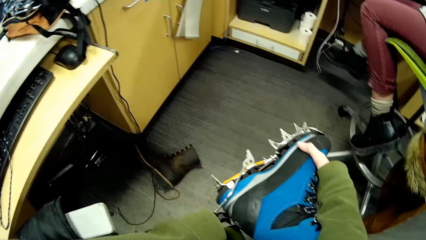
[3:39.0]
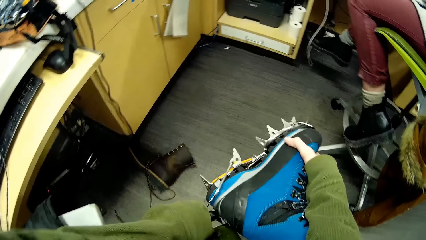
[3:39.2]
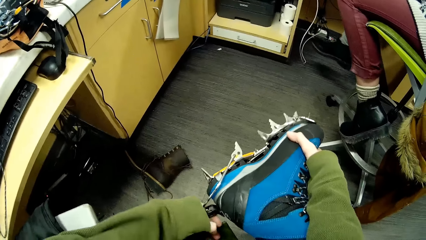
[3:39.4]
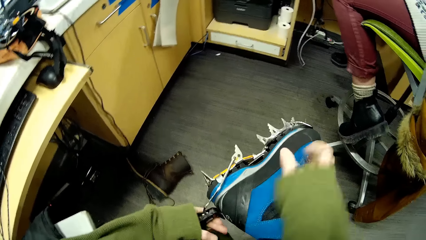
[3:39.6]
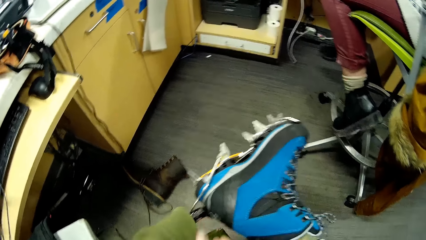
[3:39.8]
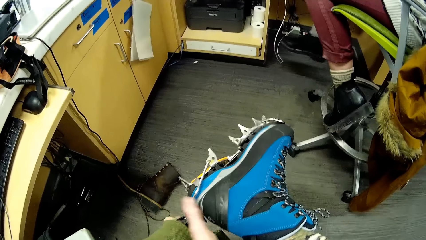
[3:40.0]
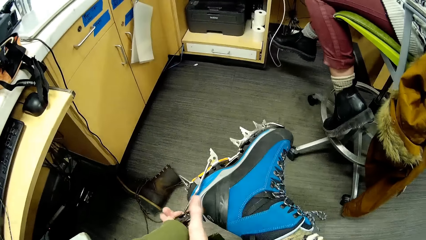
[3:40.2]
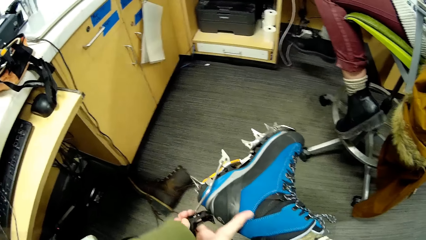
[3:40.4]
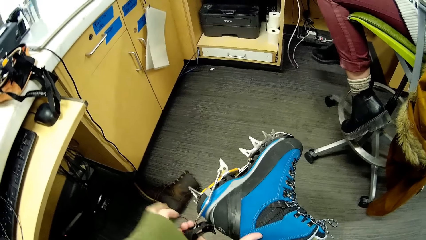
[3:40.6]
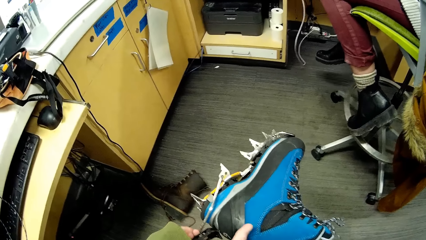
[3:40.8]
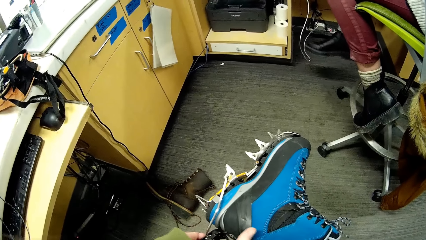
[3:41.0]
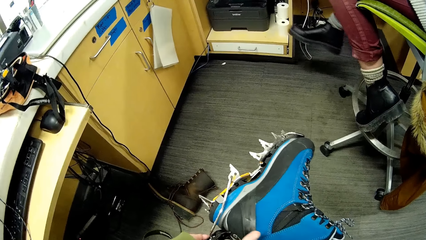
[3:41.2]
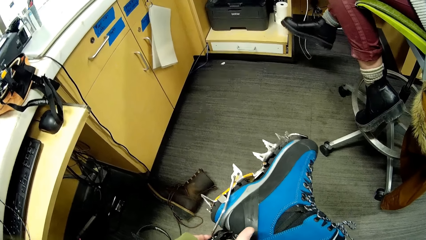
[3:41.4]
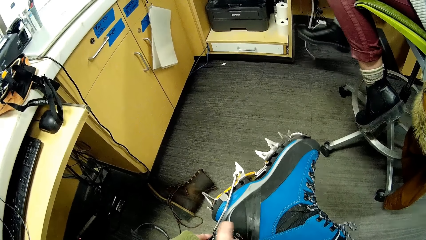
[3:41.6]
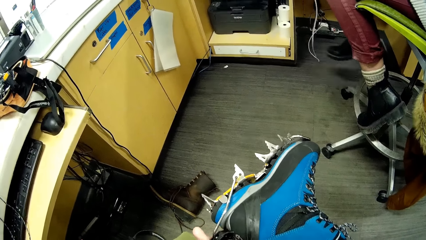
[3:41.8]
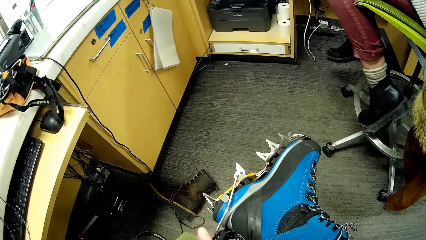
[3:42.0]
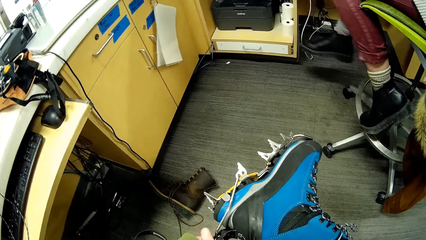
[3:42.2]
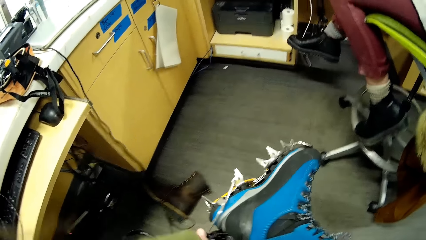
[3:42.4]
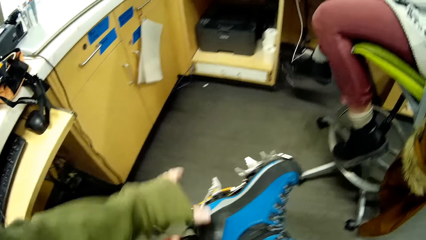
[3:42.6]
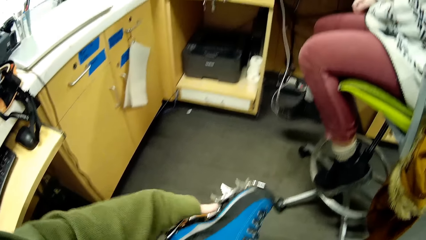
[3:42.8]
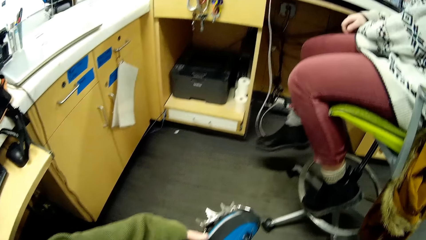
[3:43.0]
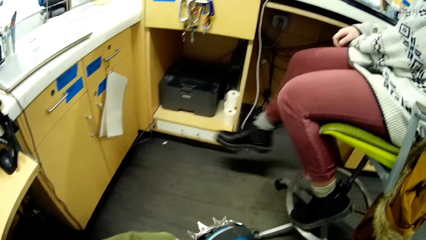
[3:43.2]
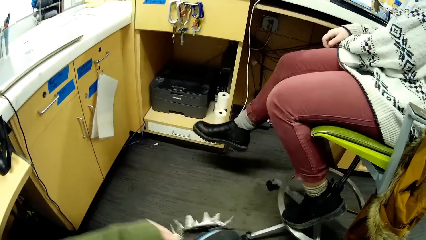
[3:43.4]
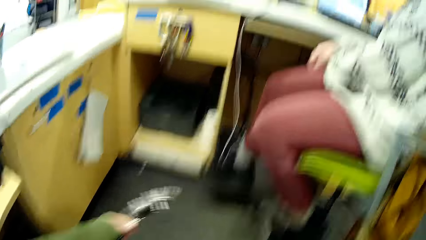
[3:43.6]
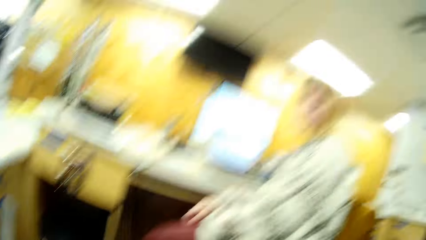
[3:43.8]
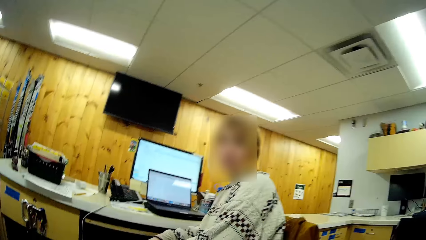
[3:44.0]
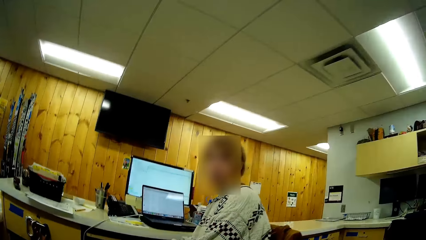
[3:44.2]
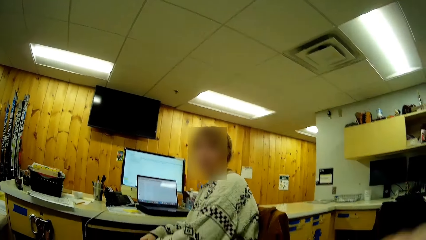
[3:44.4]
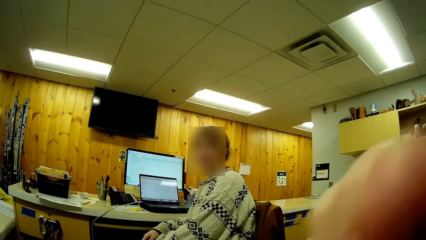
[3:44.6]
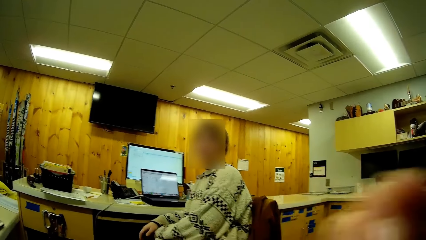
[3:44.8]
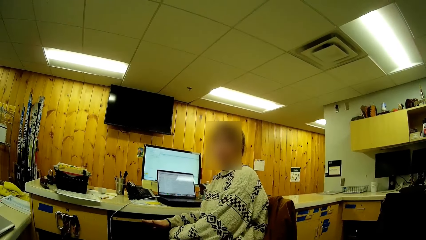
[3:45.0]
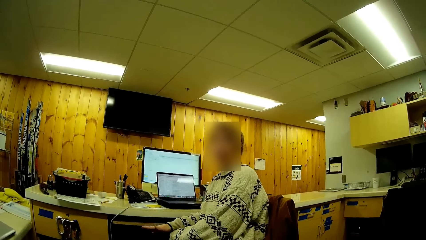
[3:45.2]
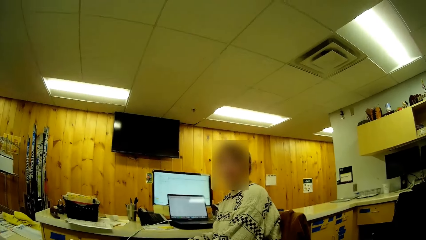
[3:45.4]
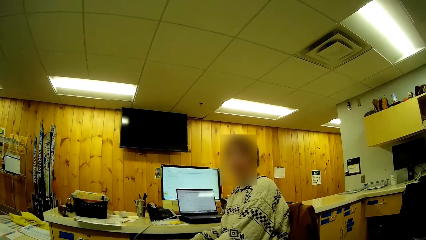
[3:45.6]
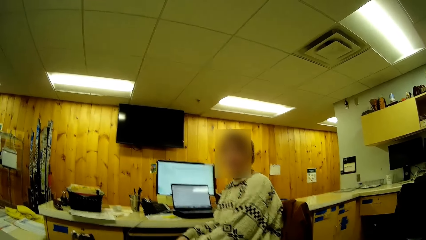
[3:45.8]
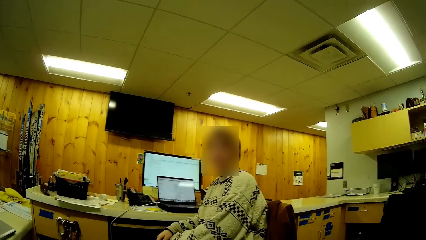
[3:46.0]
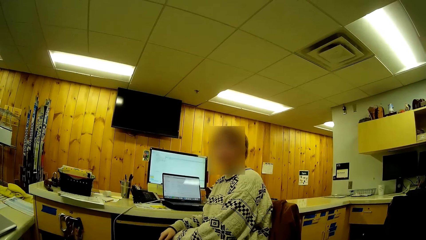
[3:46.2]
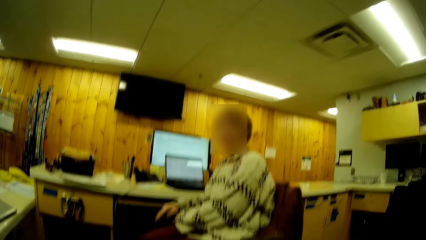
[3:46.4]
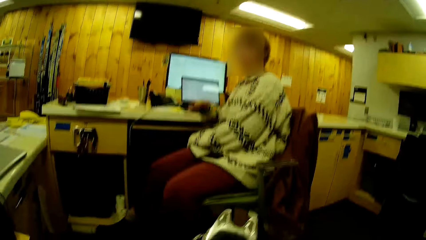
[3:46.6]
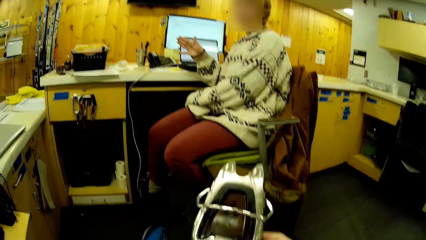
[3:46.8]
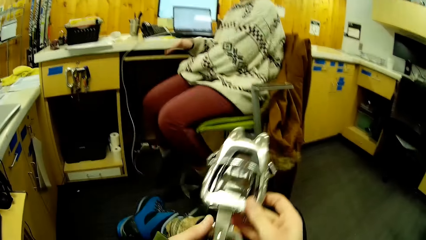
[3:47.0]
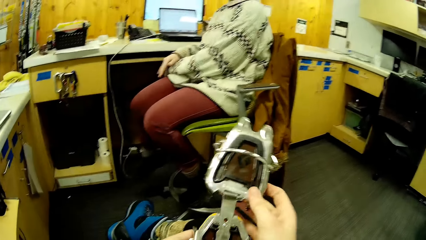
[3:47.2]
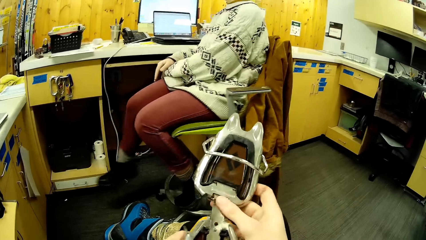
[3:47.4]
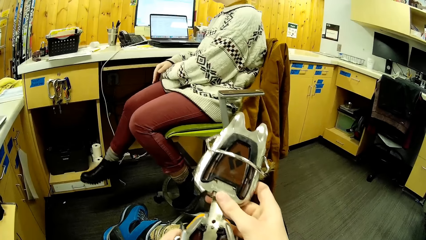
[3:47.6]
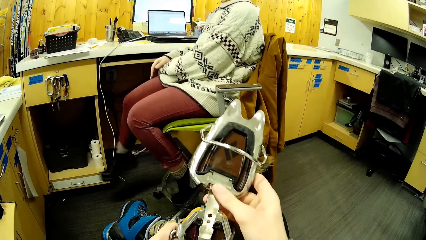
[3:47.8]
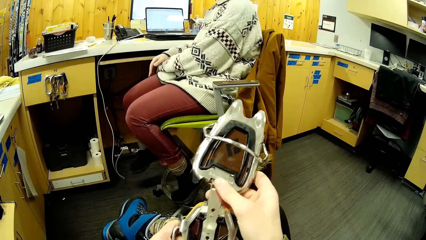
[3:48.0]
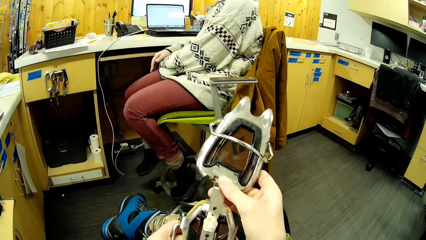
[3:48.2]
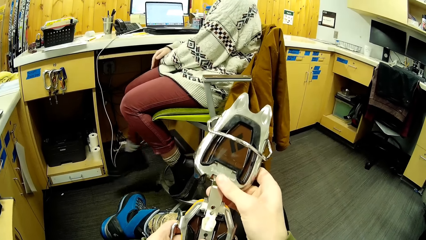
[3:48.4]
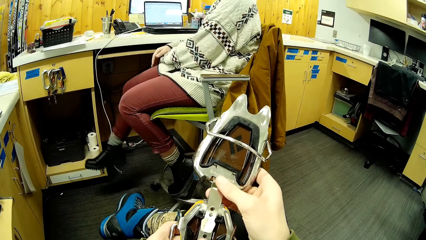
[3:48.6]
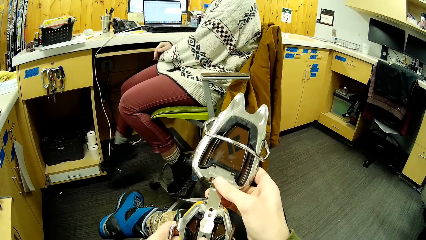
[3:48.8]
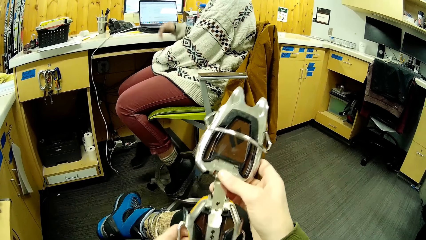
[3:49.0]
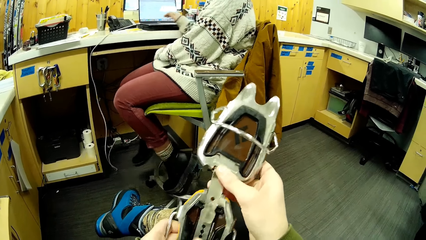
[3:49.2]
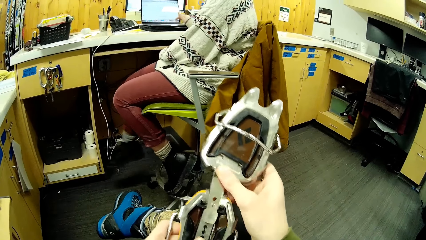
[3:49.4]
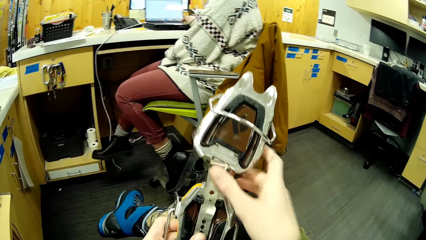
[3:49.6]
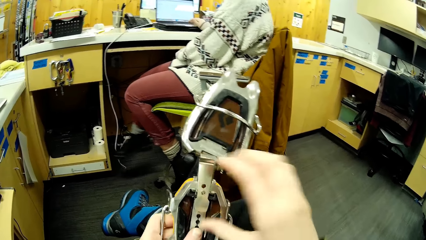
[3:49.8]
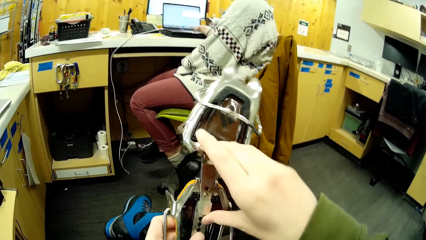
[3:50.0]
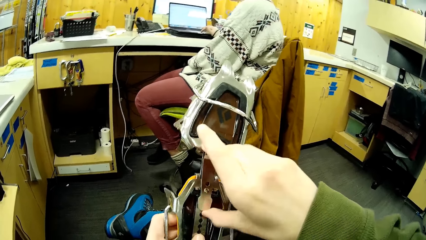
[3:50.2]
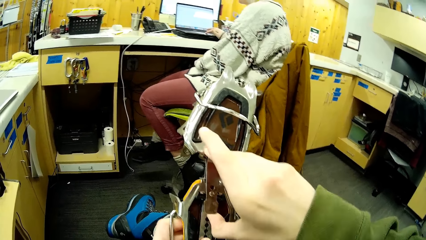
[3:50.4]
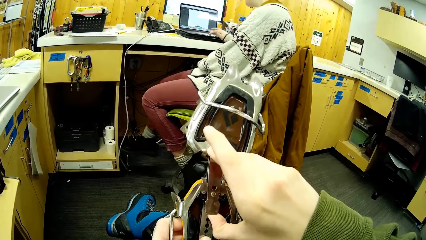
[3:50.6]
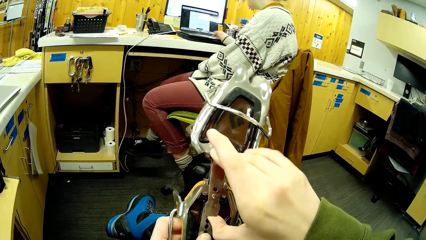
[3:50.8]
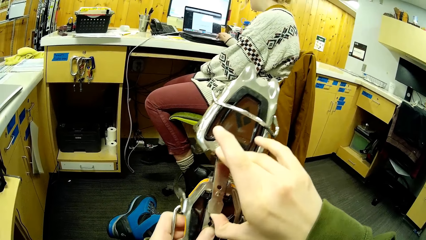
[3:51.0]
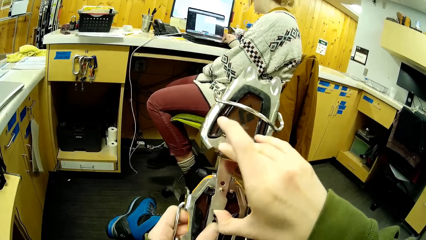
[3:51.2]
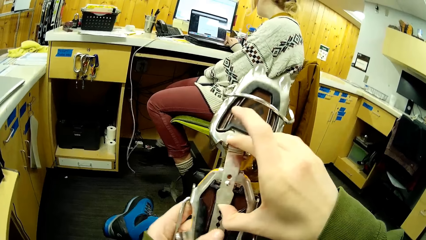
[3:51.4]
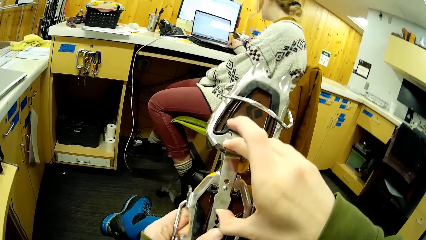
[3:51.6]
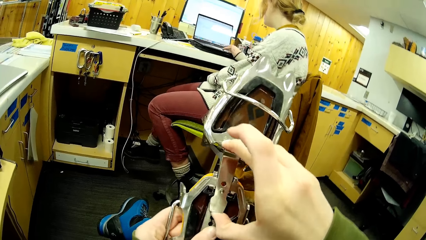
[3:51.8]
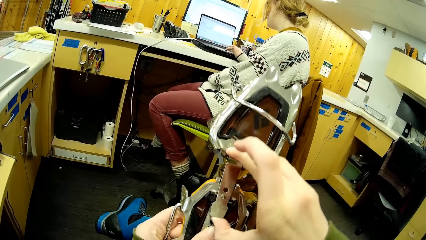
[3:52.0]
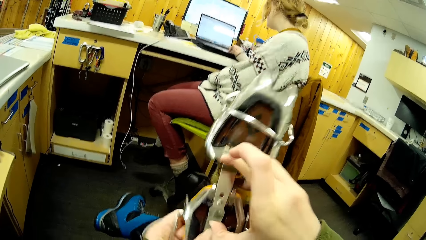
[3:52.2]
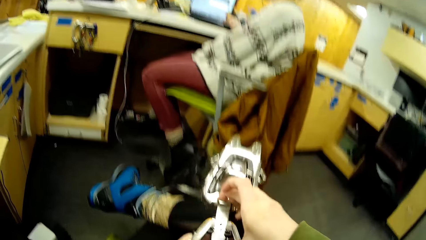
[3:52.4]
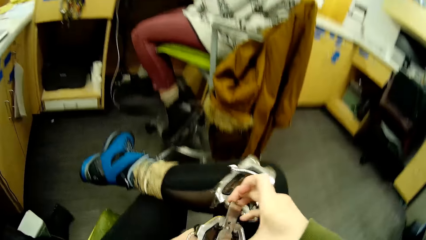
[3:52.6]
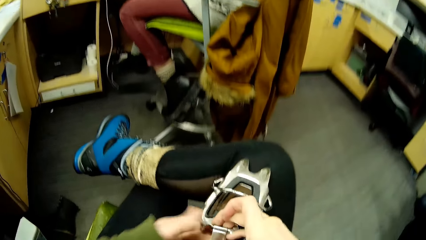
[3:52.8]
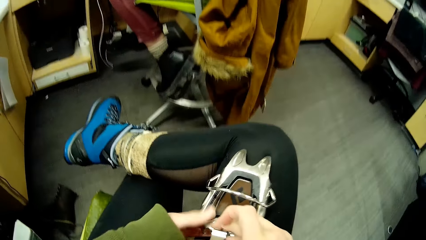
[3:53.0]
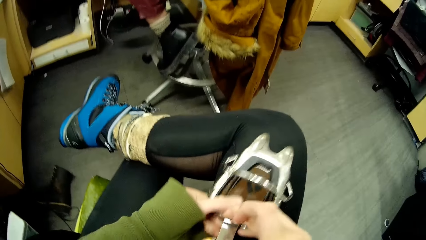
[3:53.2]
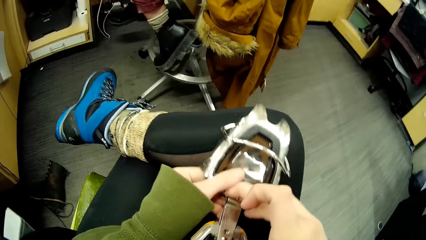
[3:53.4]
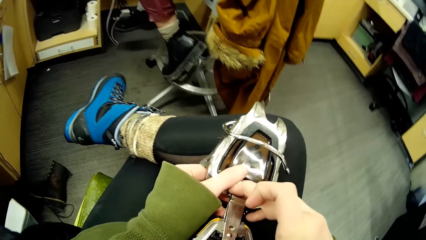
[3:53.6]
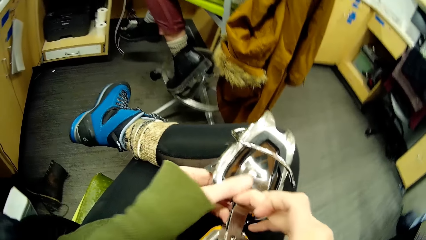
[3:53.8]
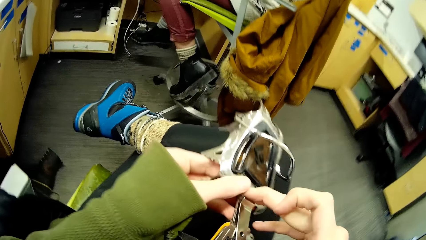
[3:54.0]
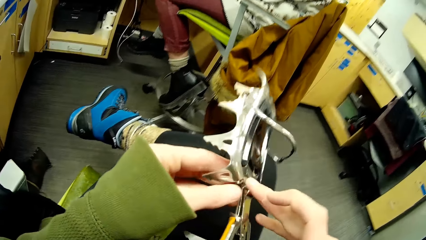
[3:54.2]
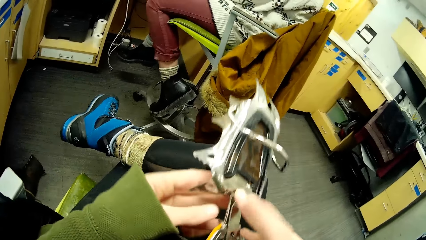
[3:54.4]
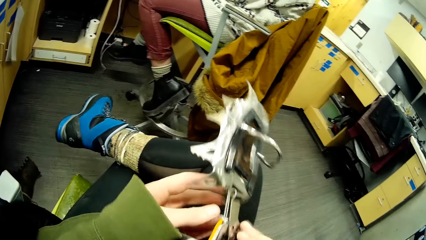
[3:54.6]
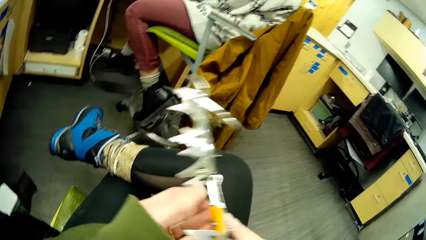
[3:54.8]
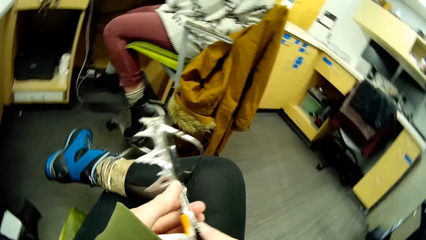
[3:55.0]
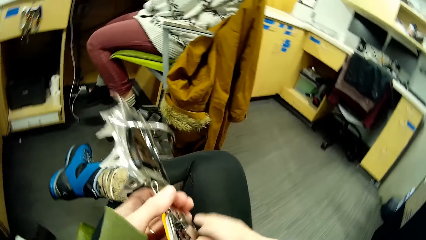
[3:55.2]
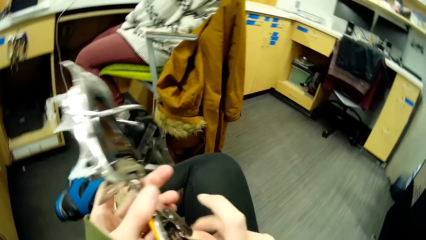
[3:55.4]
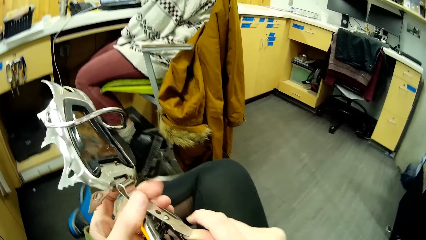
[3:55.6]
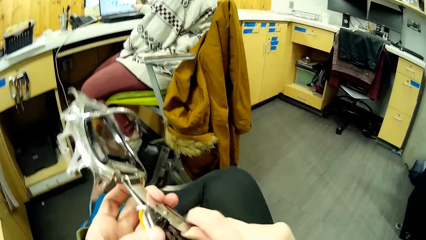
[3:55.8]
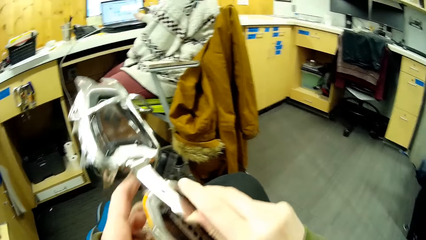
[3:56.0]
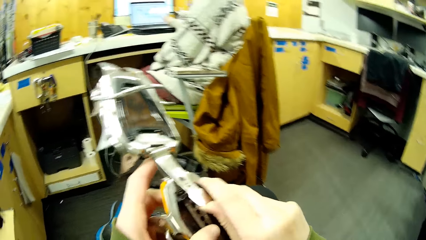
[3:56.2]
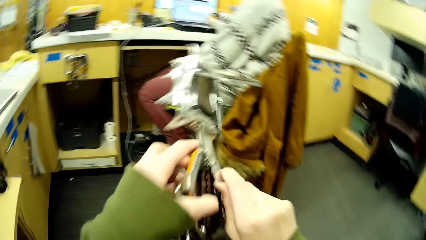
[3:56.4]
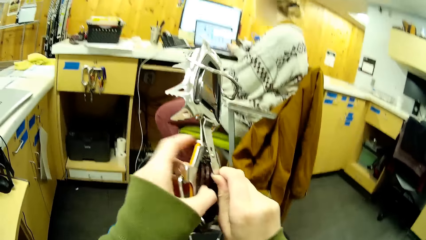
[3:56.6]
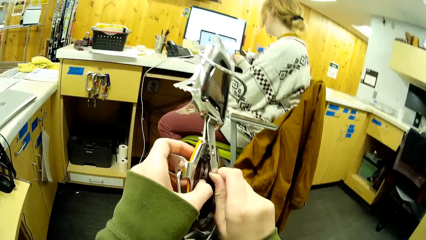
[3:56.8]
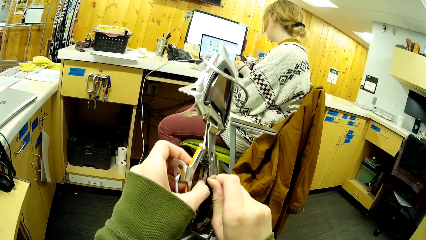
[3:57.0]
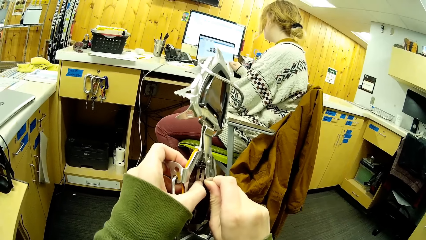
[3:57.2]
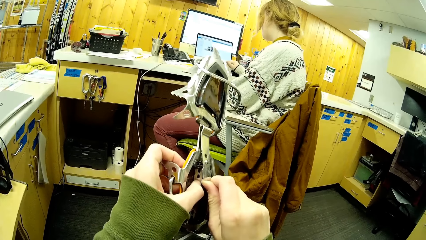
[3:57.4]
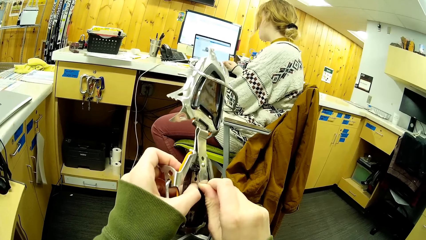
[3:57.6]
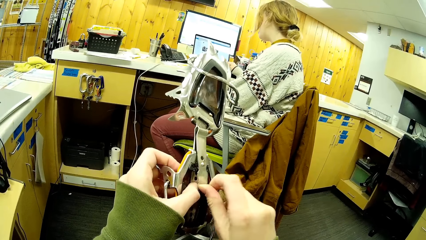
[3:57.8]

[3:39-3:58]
The camera wearer looks at a person. The person moves the right hand. The camera wearer adjusts the ice climbing tool.
